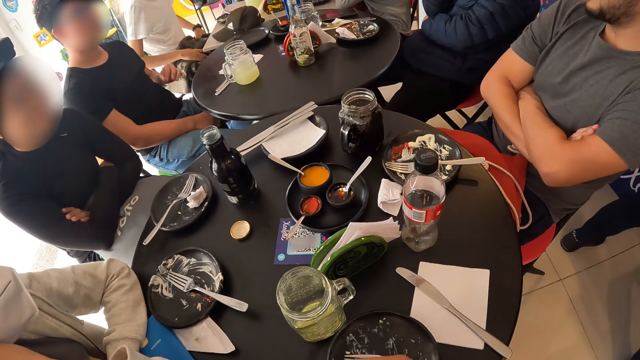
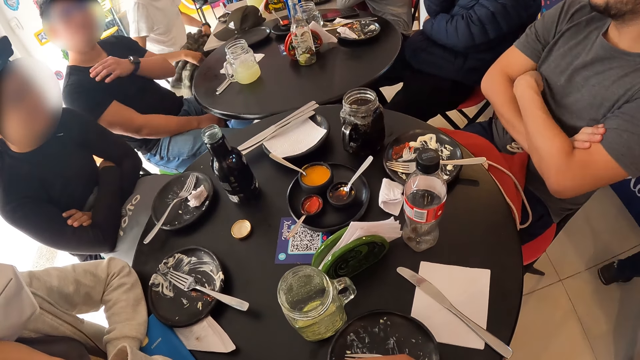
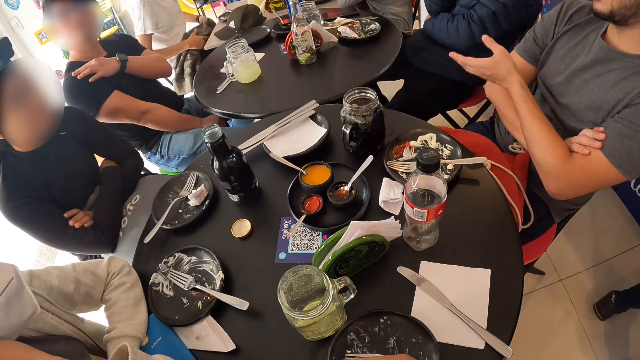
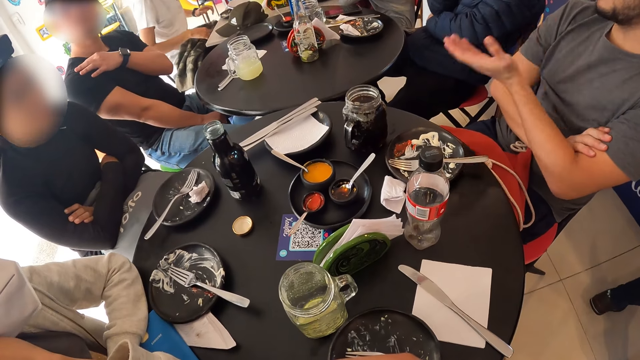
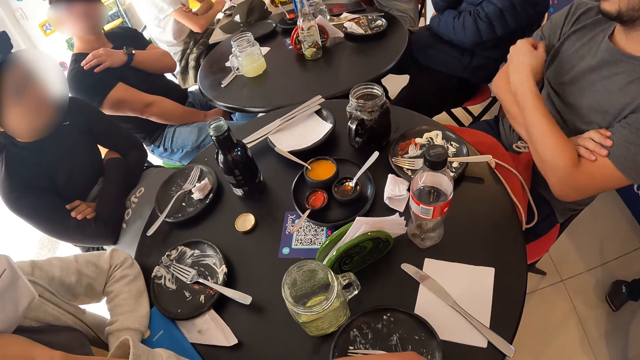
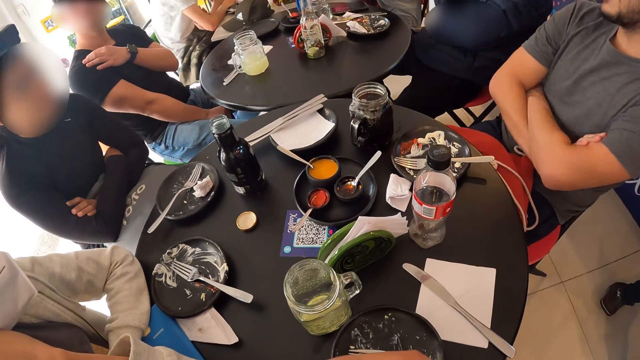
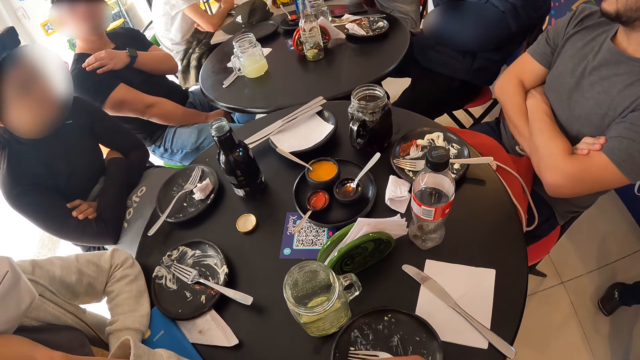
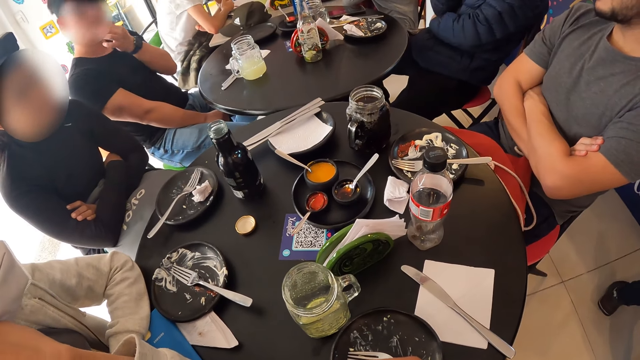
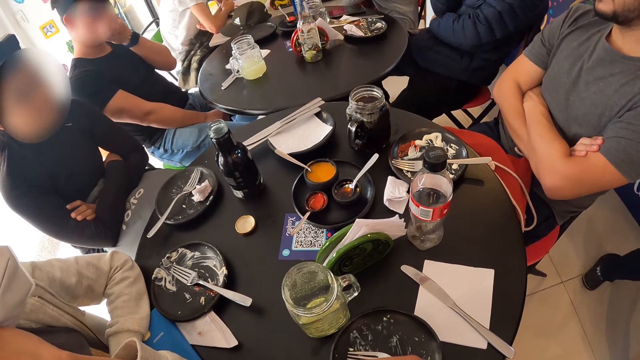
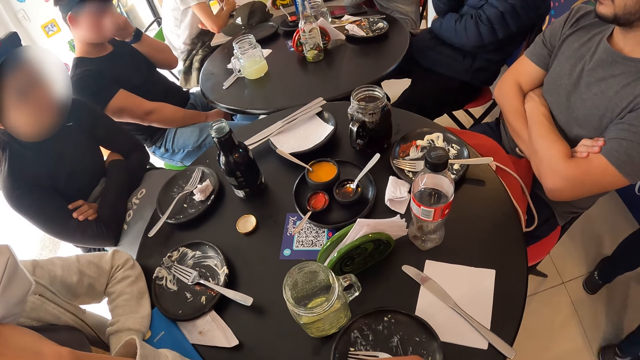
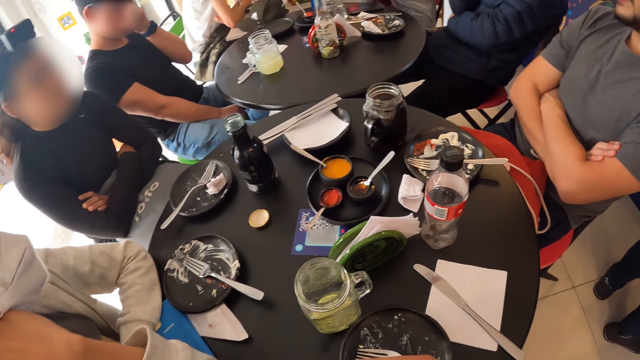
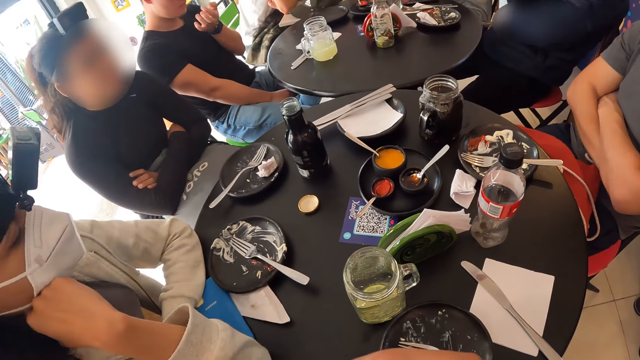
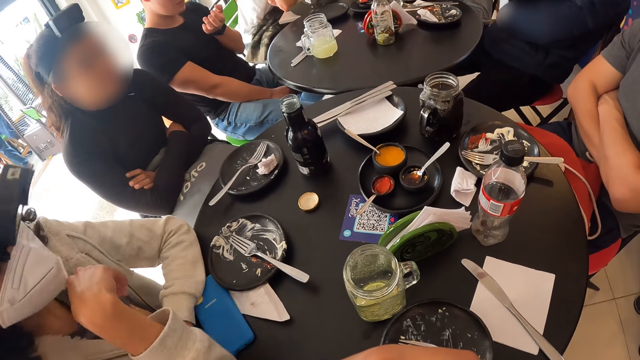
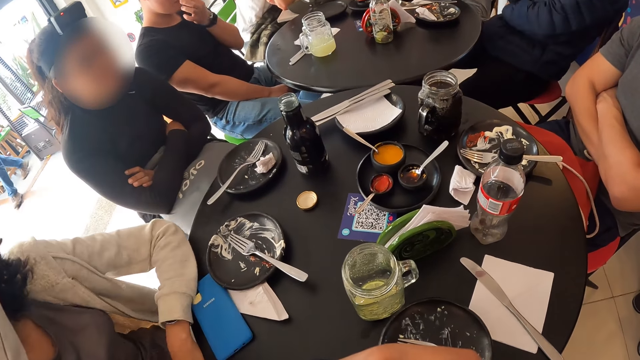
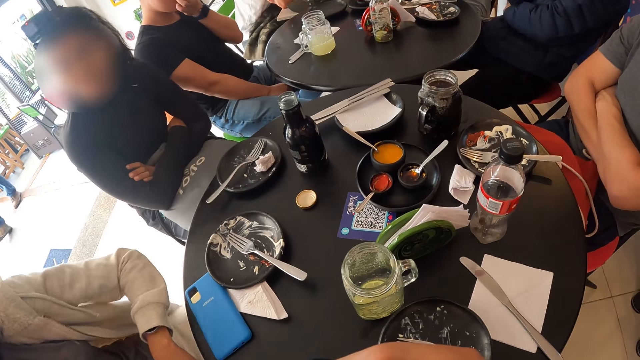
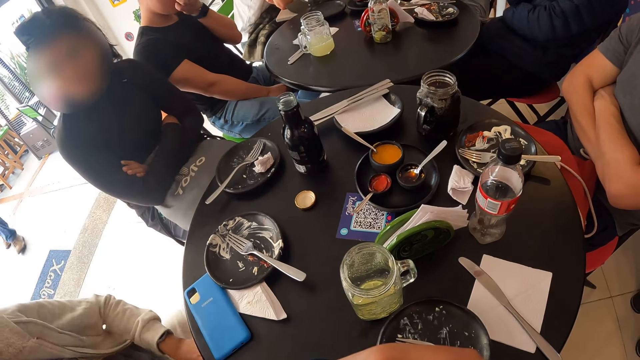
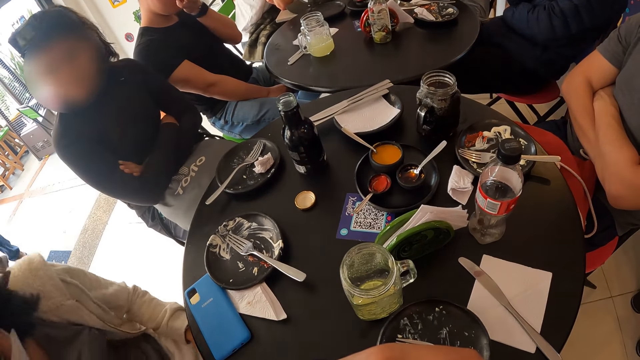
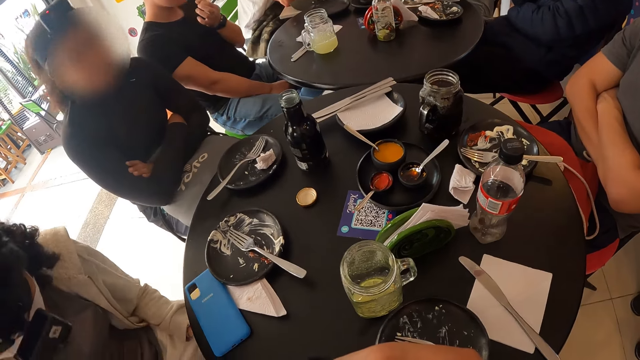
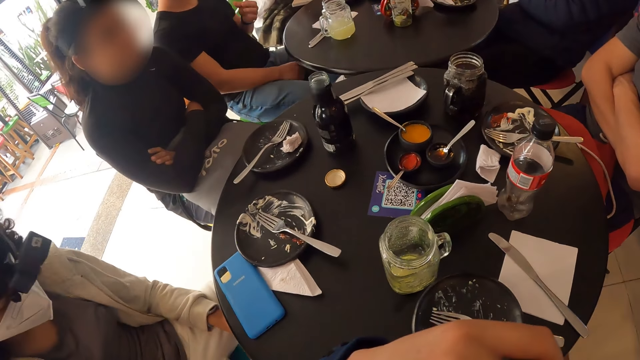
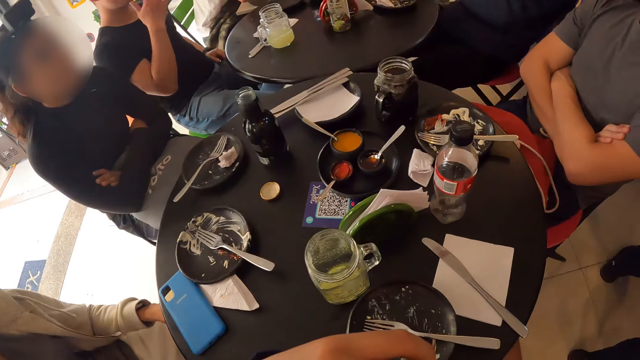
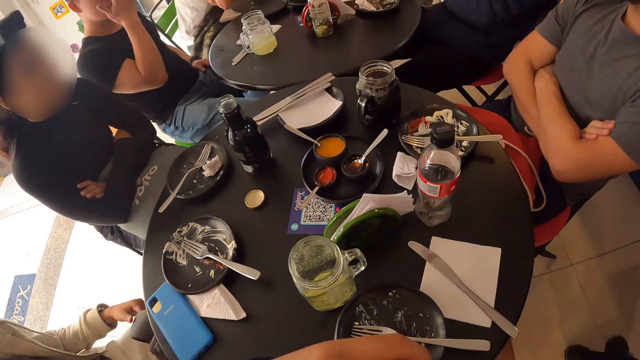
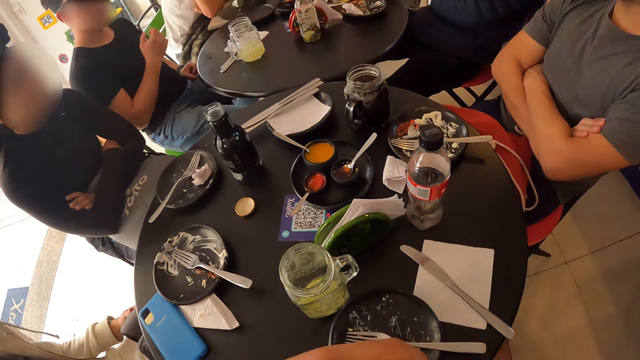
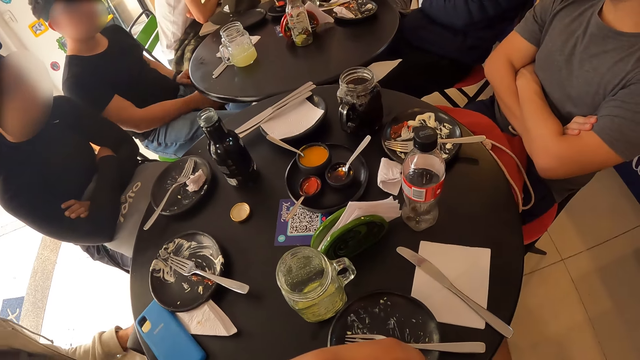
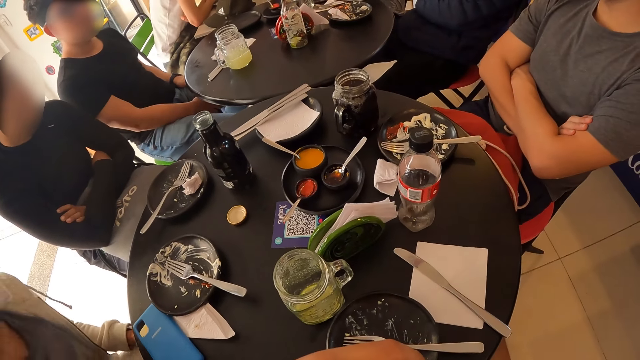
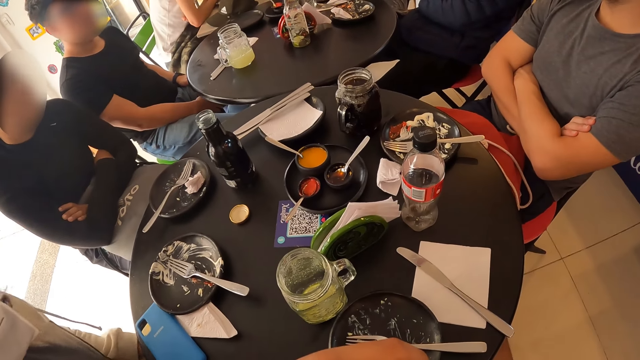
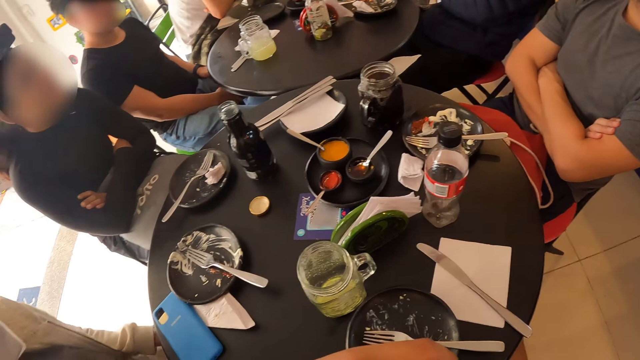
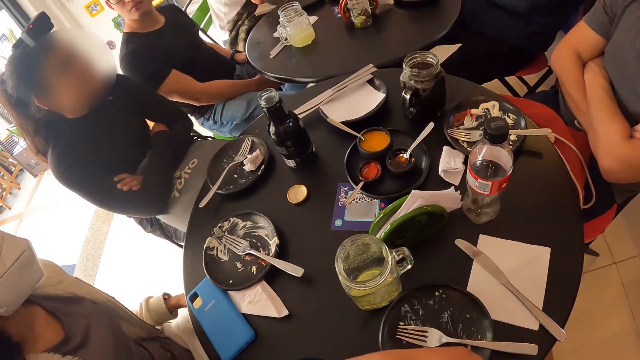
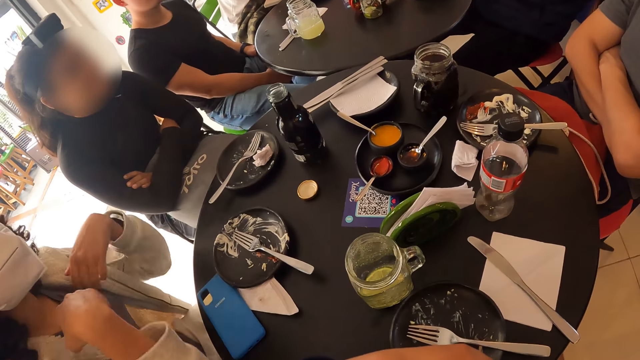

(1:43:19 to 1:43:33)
The man touches his t-shirt with his left hand. The man touches his nose with his left hand. The man touches his nose with his right hand.

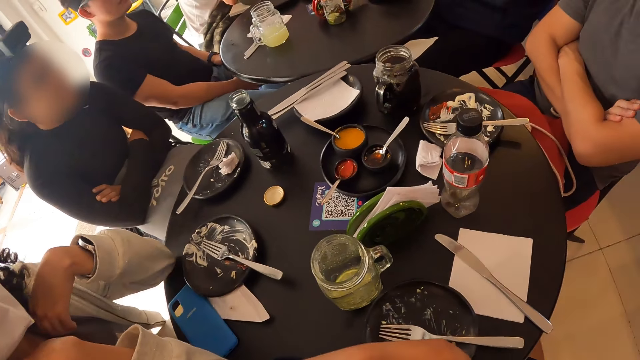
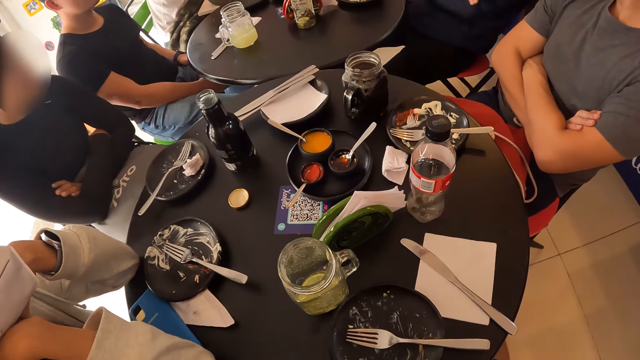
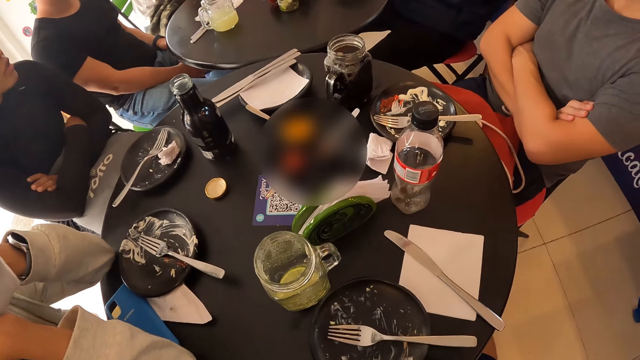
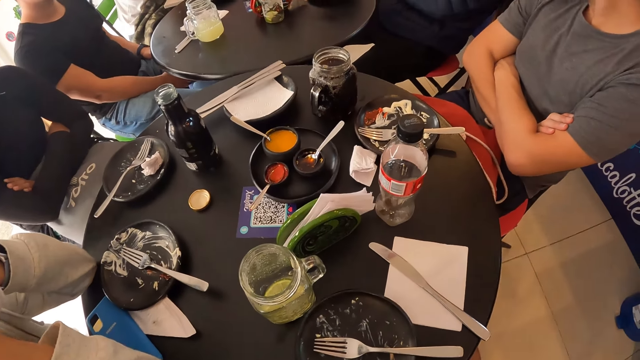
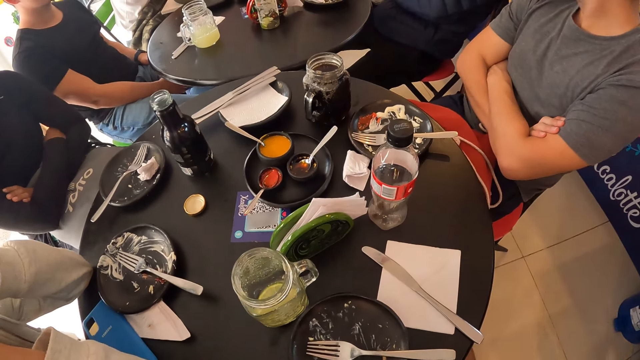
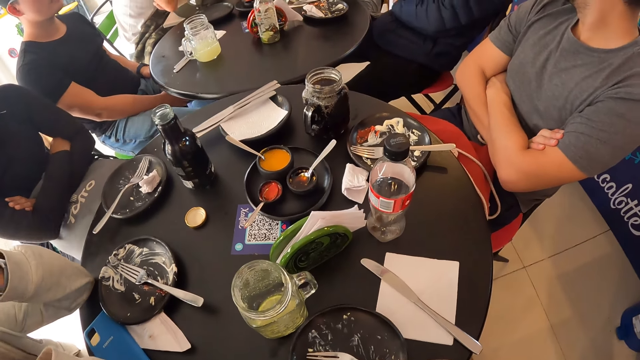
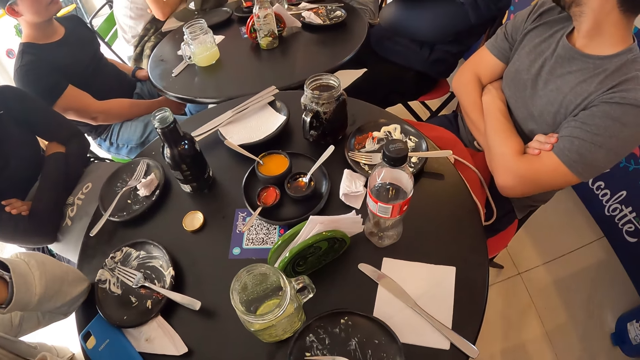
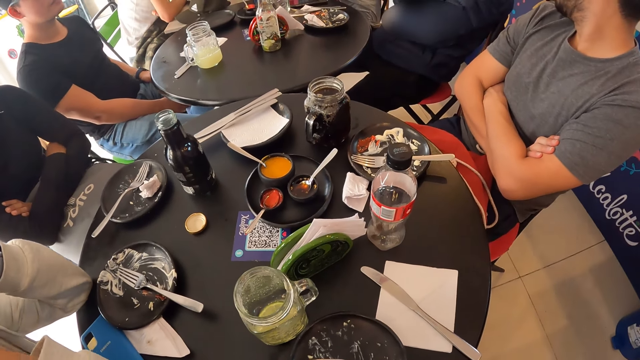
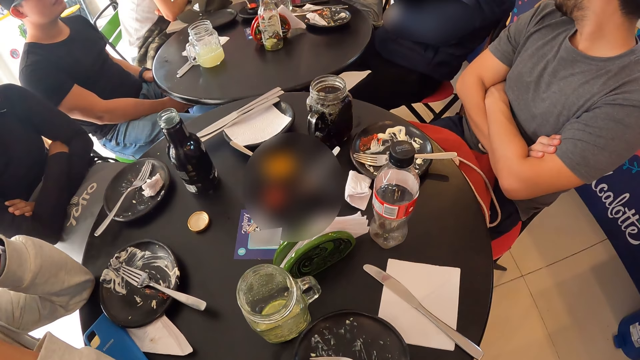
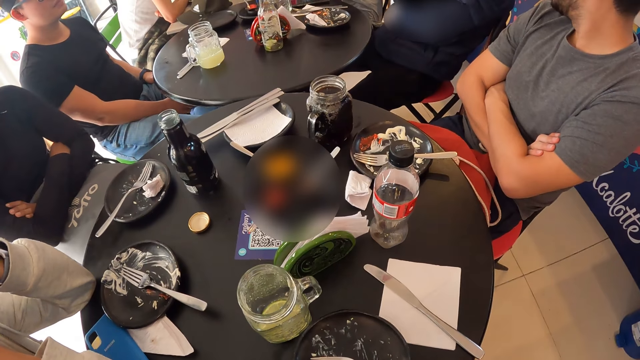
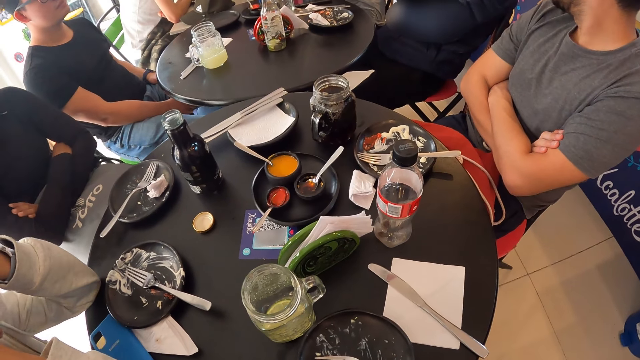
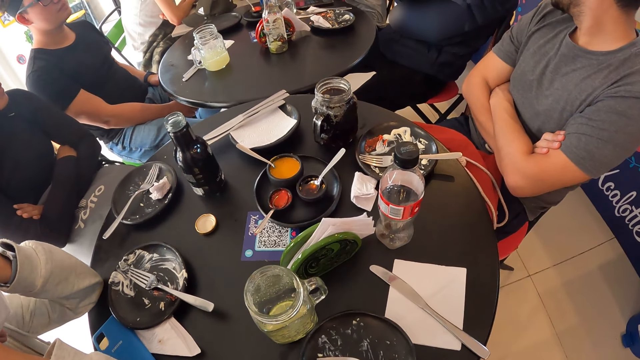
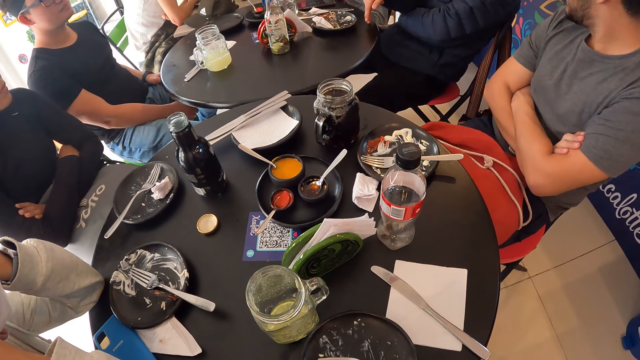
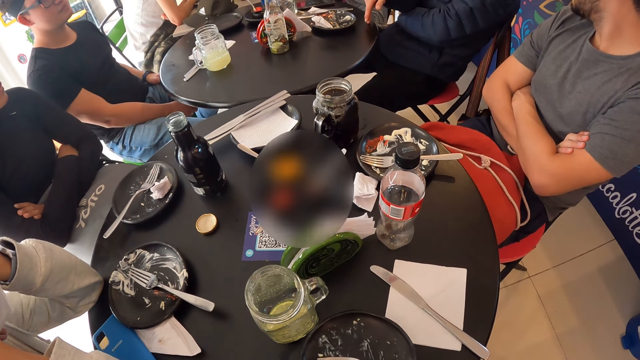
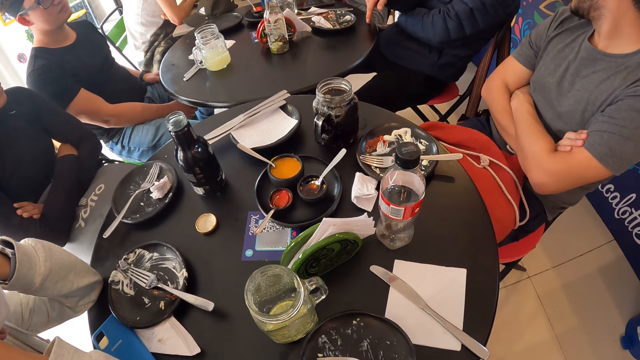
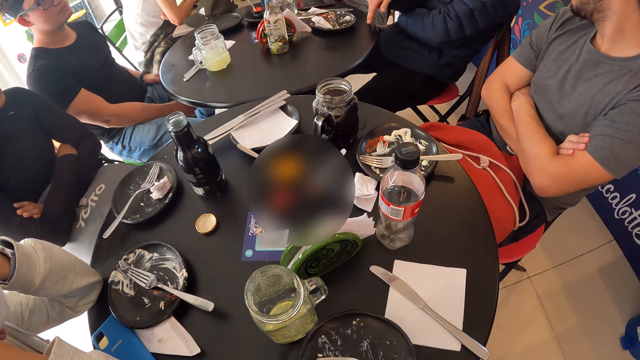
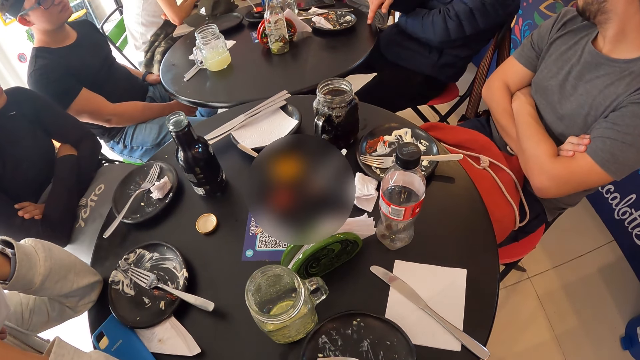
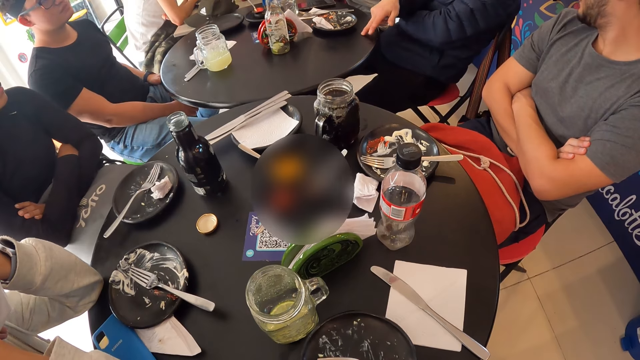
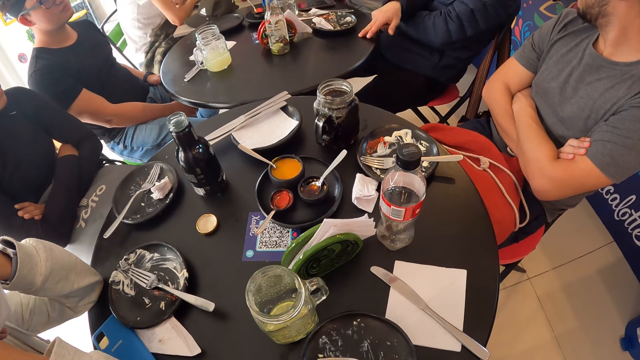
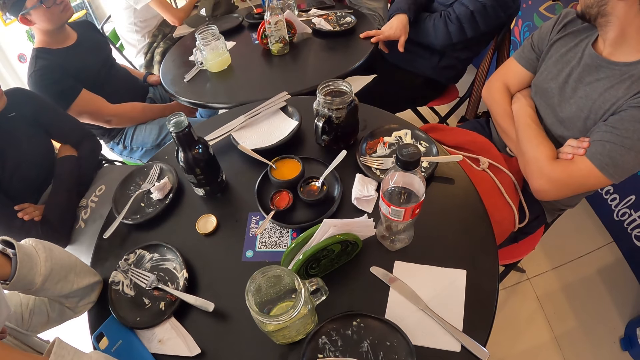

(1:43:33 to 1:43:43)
The man touches the table with his right hand.
